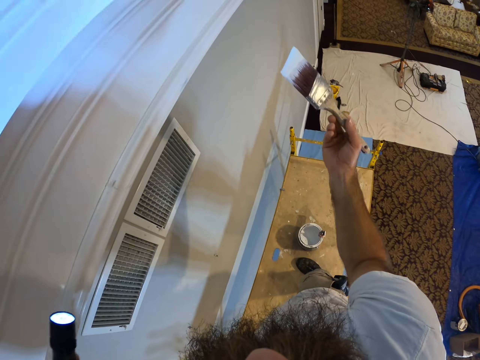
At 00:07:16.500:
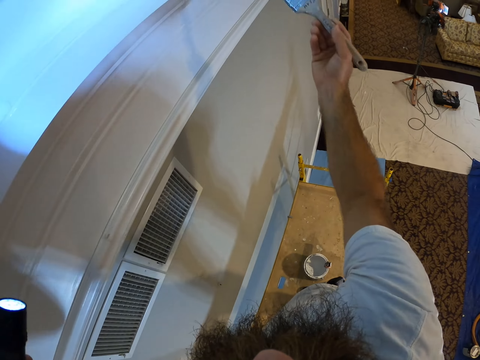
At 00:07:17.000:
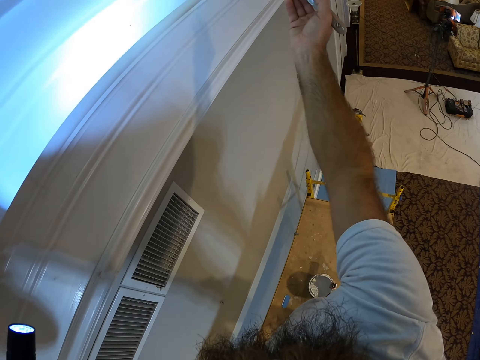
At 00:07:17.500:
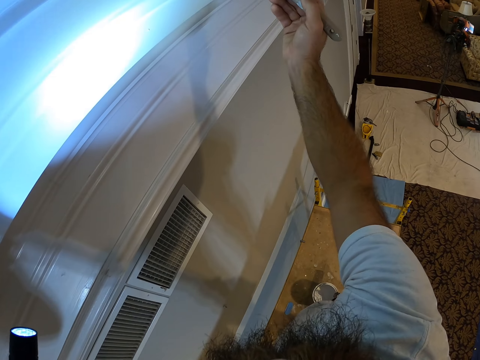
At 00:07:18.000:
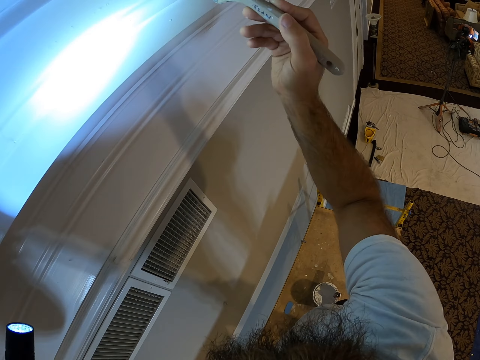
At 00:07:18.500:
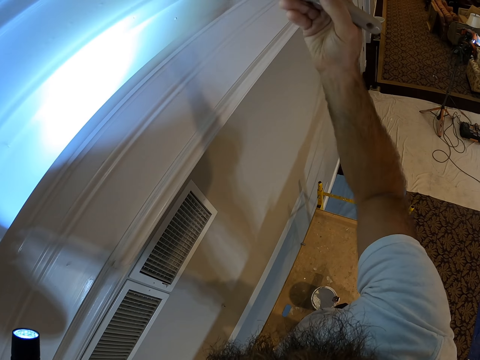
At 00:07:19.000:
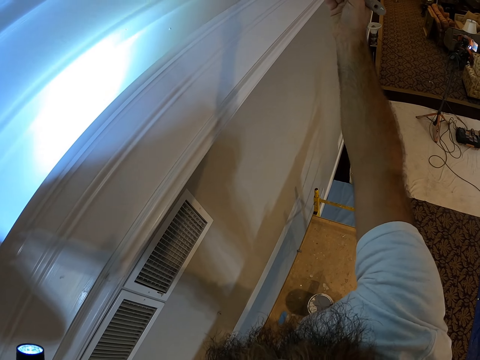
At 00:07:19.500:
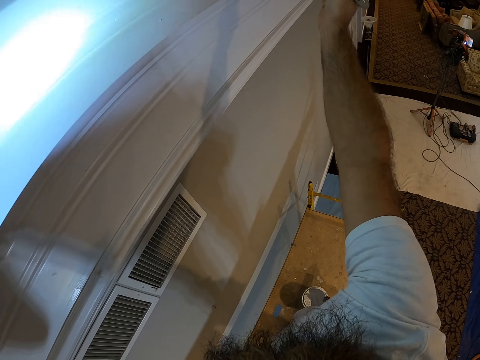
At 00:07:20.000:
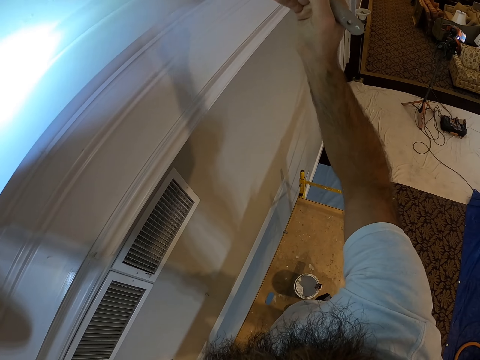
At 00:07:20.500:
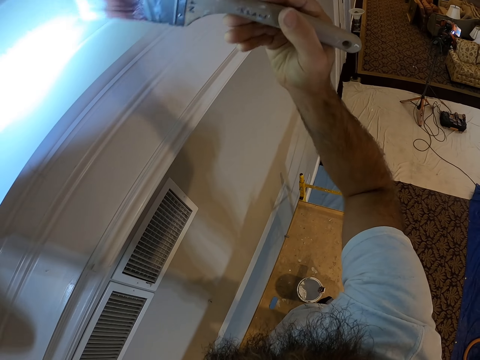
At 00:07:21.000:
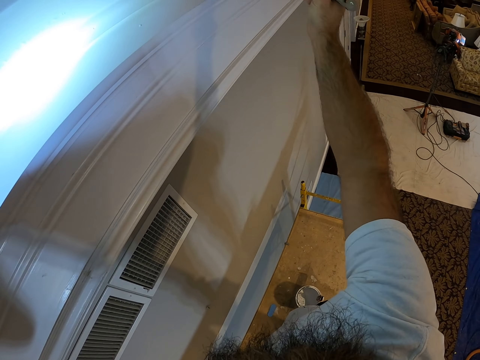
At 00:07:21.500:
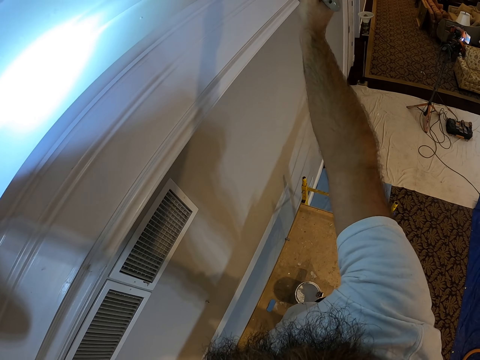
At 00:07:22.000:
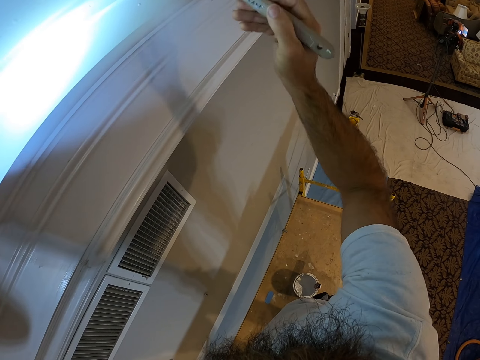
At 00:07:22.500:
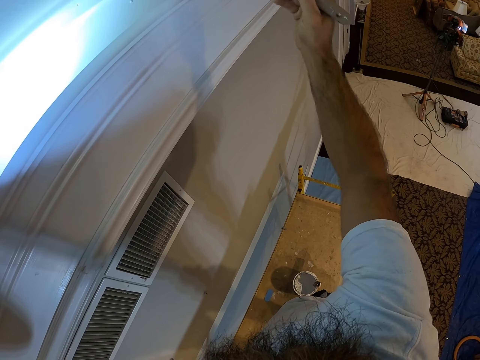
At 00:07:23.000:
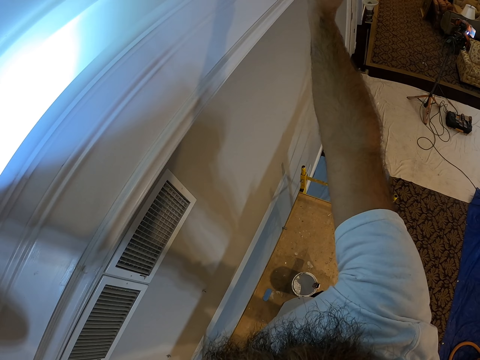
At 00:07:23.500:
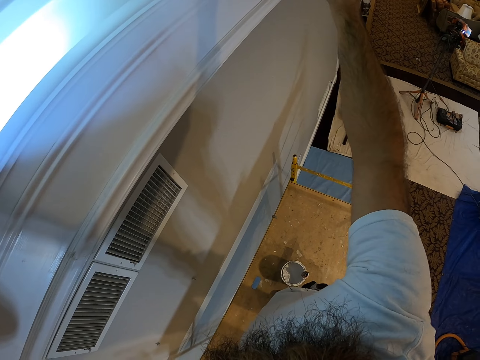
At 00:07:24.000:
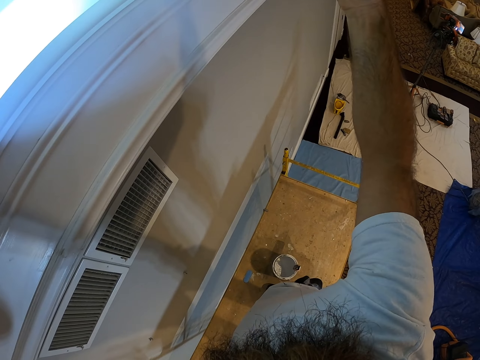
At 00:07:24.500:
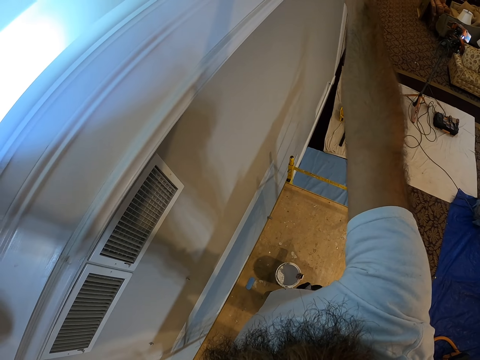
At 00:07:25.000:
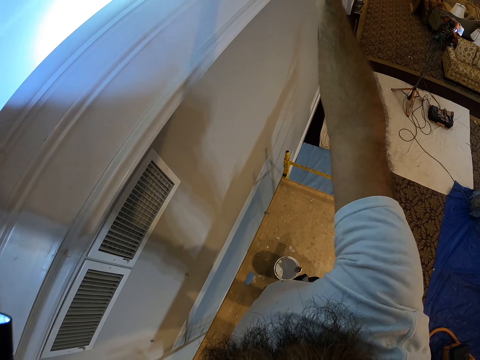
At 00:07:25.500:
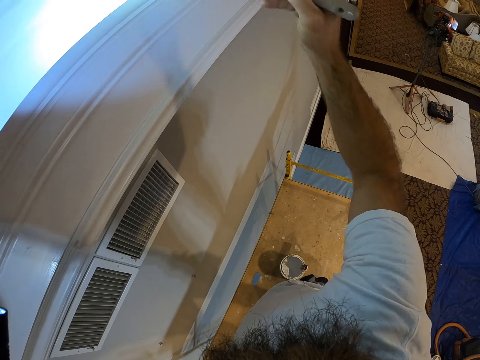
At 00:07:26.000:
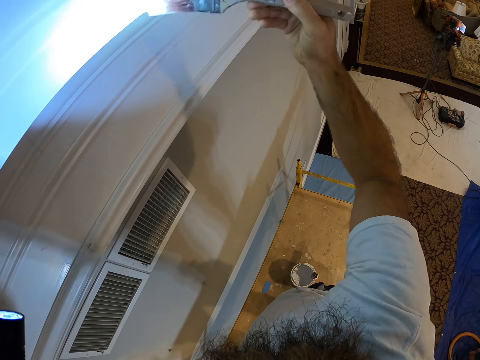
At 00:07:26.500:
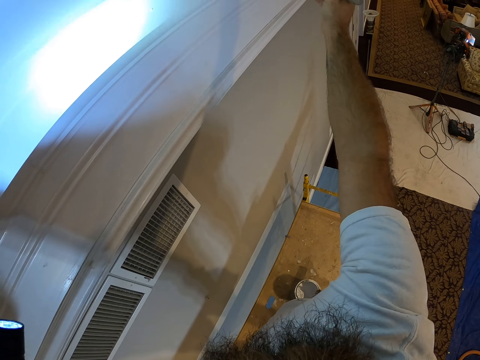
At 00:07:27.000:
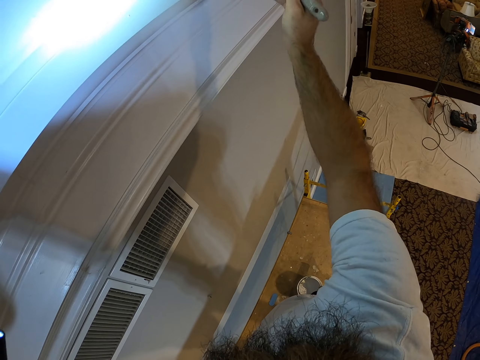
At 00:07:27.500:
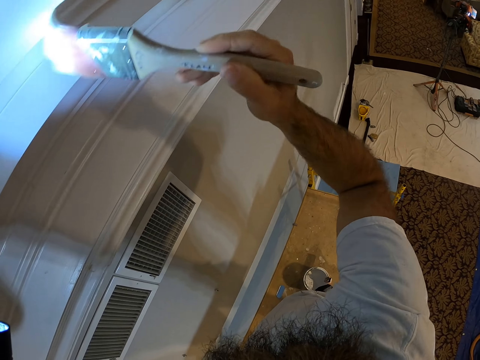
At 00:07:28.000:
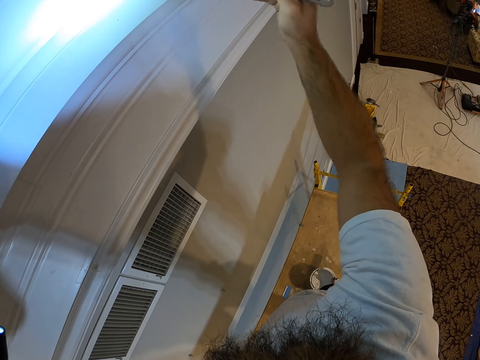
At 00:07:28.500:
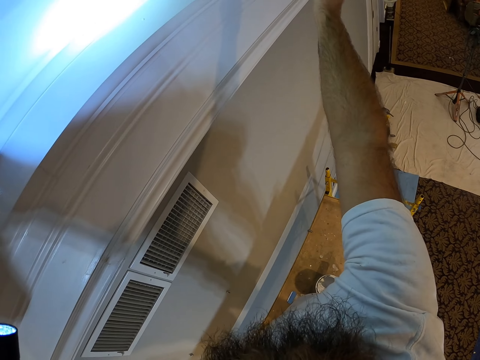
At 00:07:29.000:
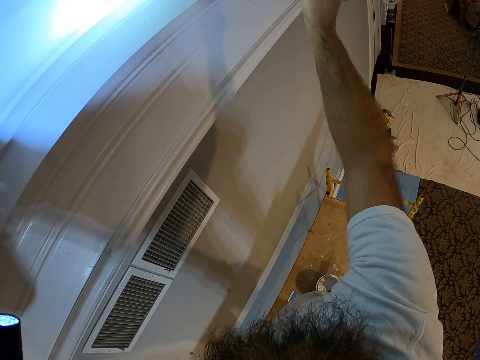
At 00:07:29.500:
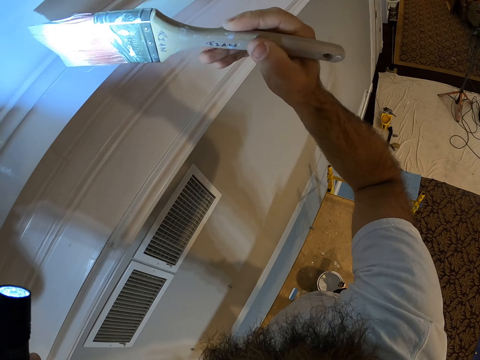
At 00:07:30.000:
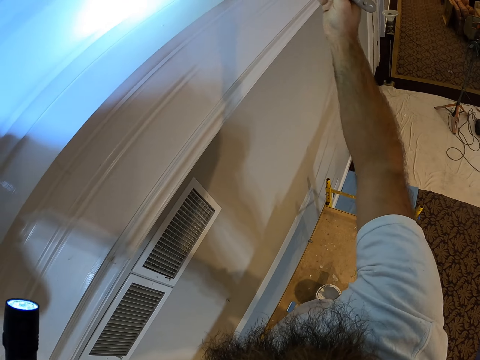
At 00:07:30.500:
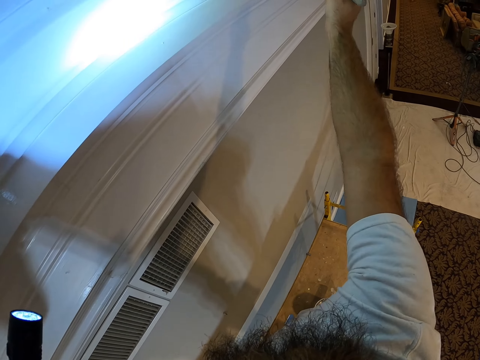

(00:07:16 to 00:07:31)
The camera wearer paints the wall with the paintbrush in his right hand. He points the flashlight.

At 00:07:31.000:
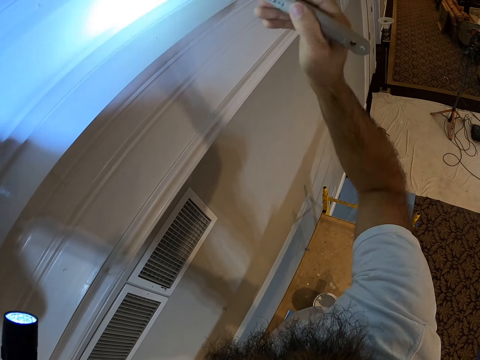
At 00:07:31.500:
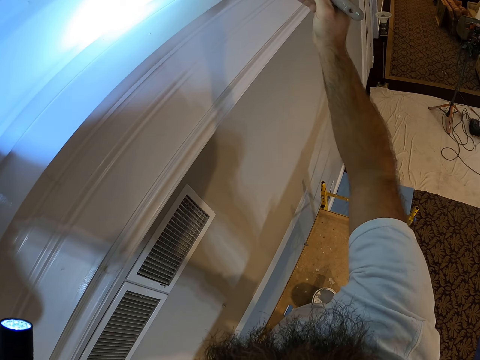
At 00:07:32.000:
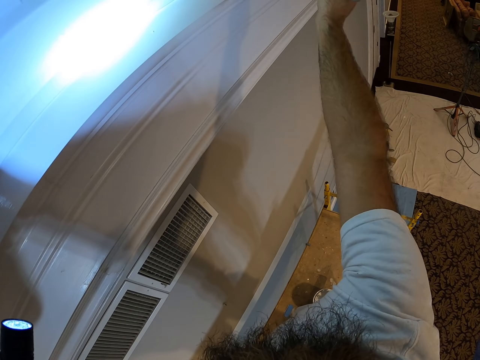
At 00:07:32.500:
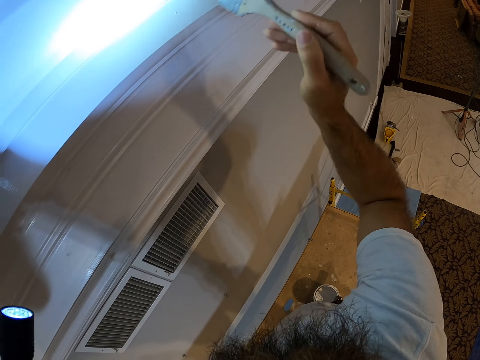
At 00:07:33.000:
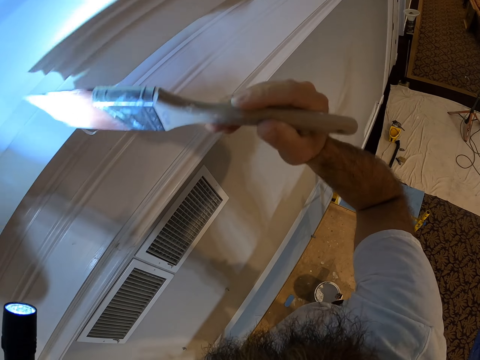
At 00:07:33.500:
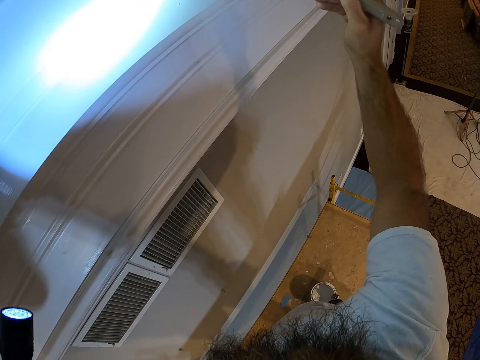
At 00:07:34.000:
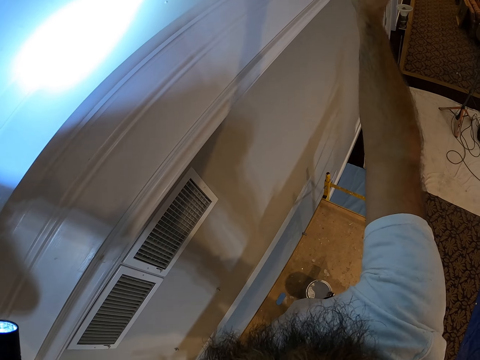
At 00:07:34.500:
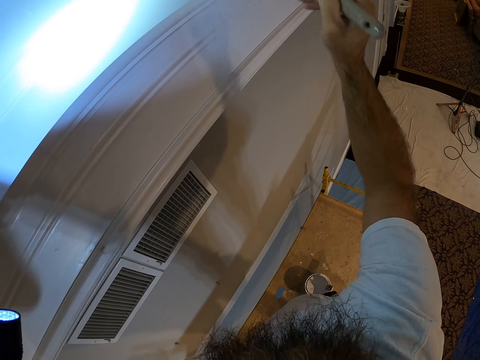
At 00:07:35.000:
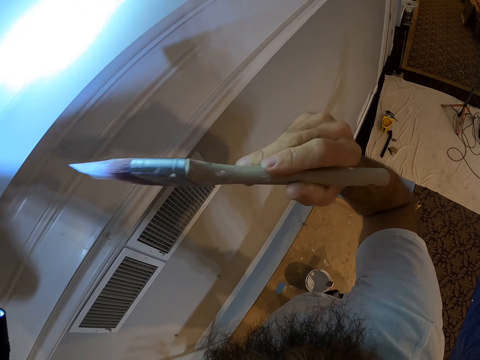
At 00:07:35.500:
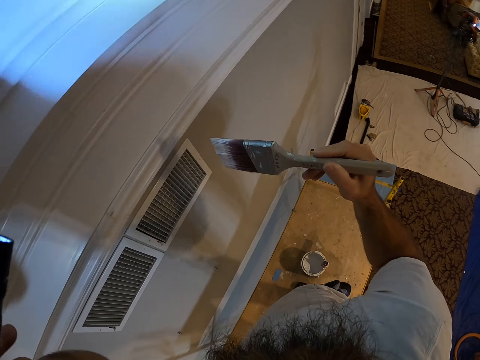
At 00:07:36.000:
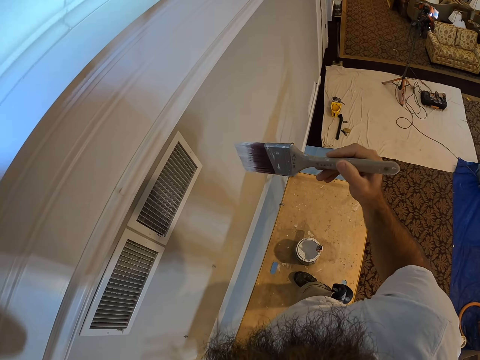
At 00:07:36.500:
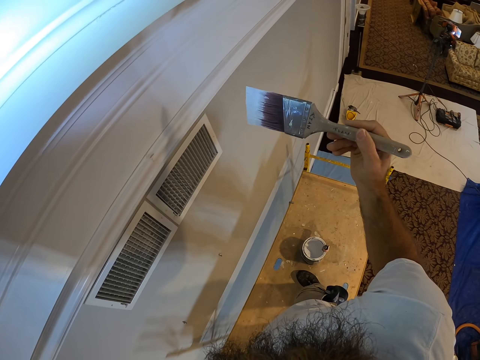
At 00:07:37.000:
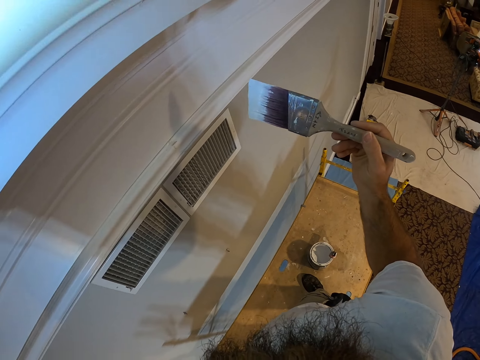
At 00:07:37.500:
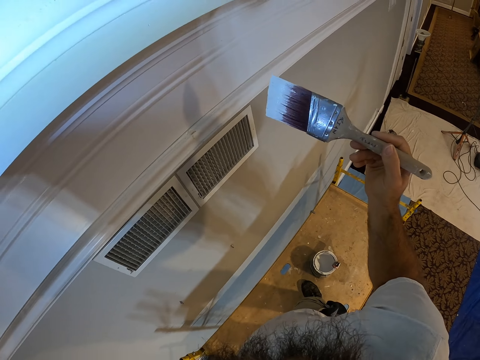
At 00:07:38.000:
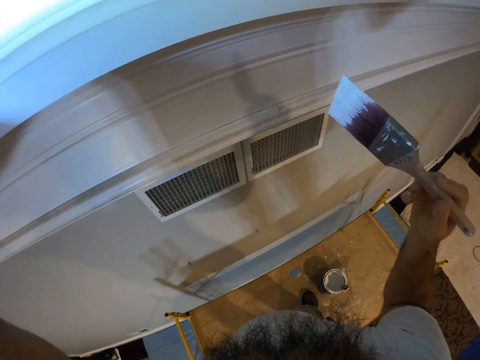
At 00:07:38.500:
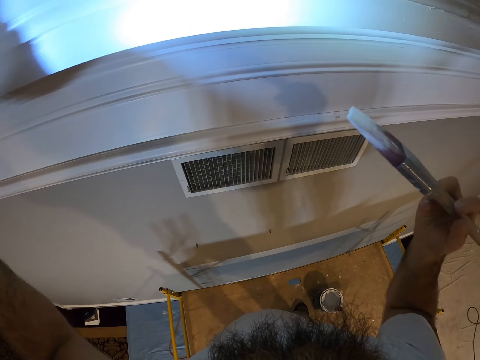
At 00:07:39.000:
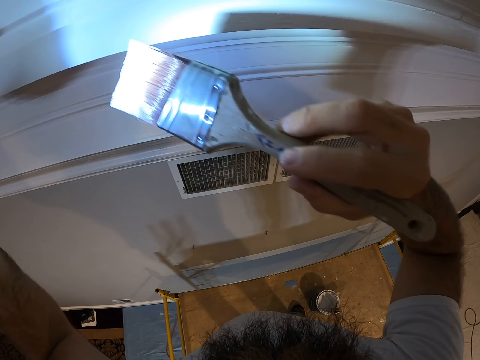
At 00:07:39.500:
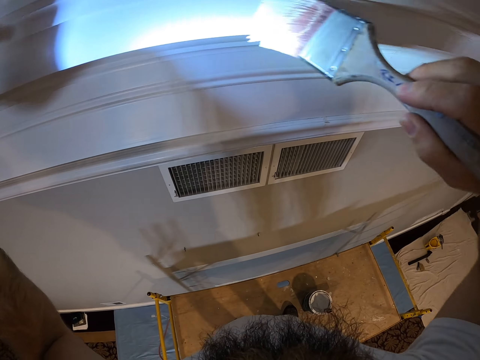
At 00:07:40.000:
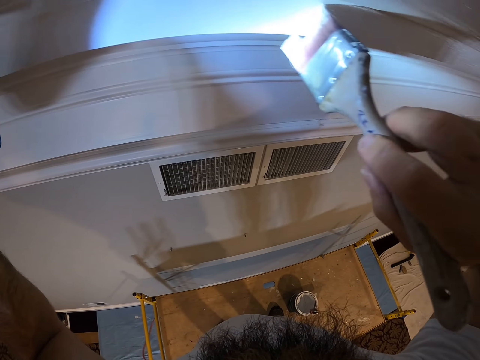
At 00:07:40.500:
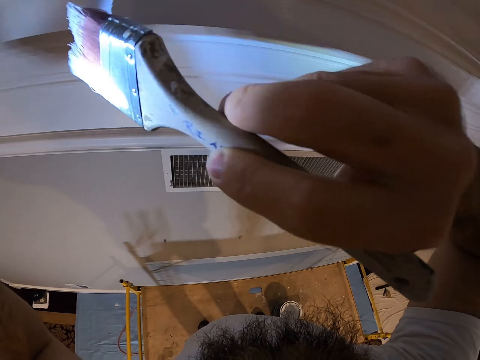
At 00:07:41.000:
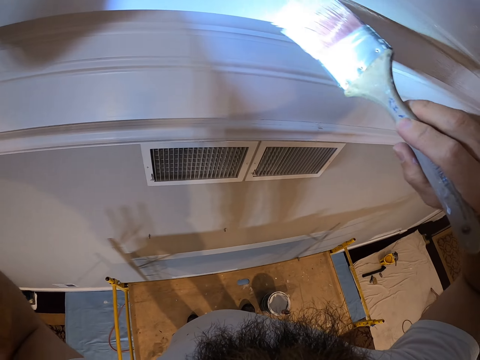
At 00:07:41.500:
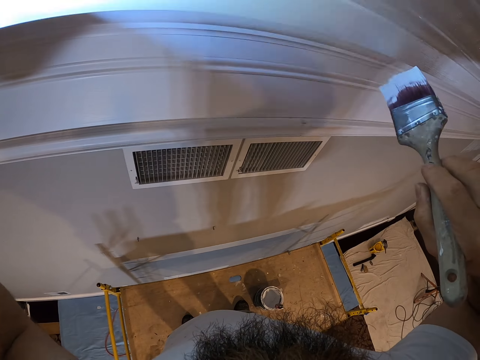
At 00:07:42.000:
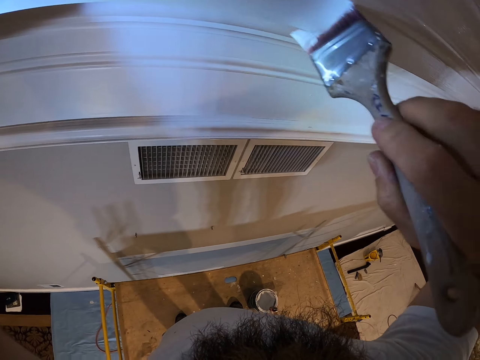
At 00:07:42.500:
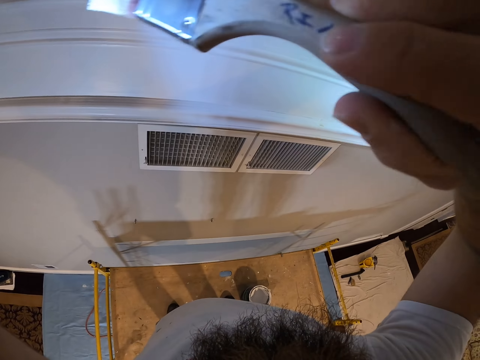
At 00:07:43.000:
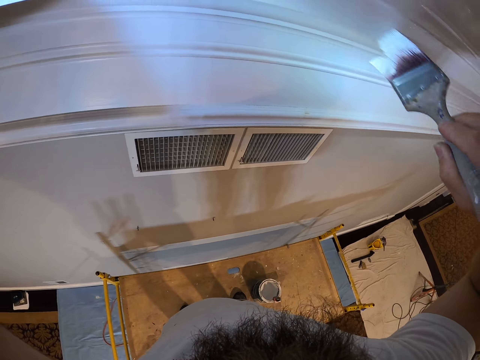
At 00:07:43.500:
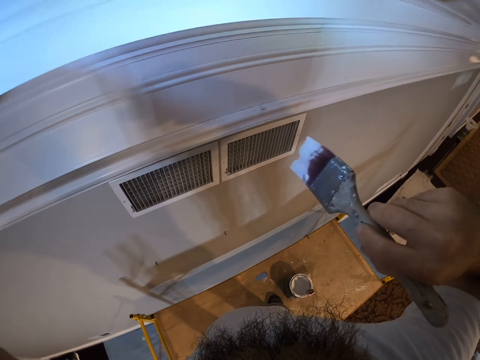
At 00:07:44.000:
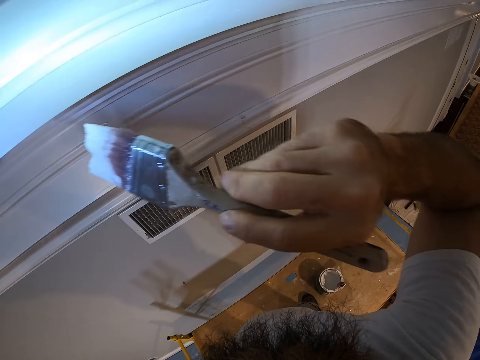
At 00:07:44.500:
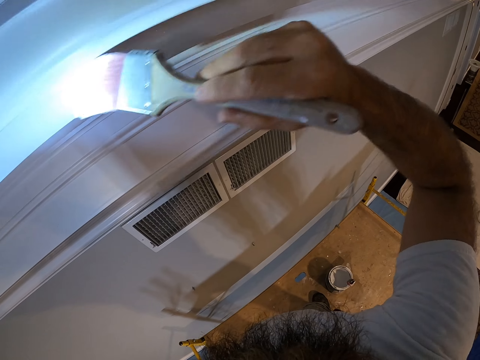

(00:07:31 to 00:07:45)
The camera wearer removes the brush on the wall. He paints the wall with the paintbrush in his right hand.
